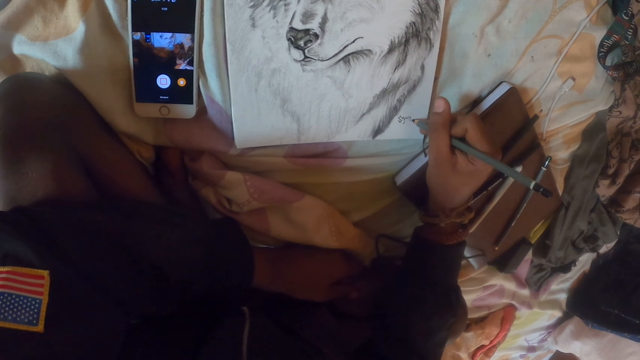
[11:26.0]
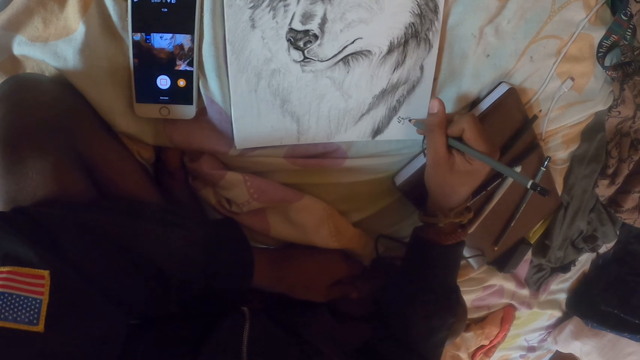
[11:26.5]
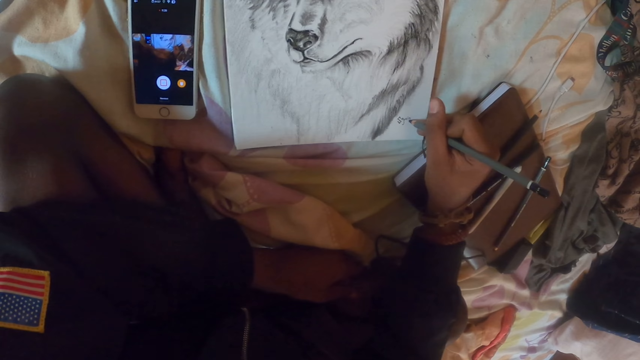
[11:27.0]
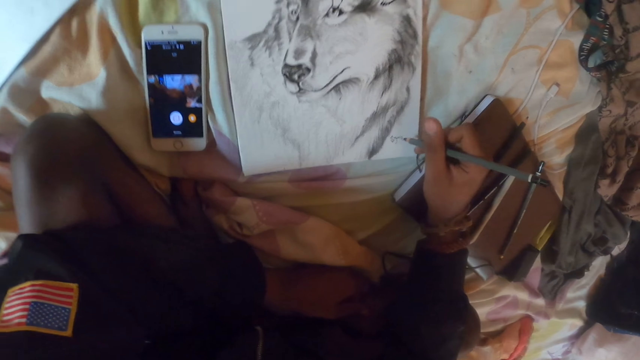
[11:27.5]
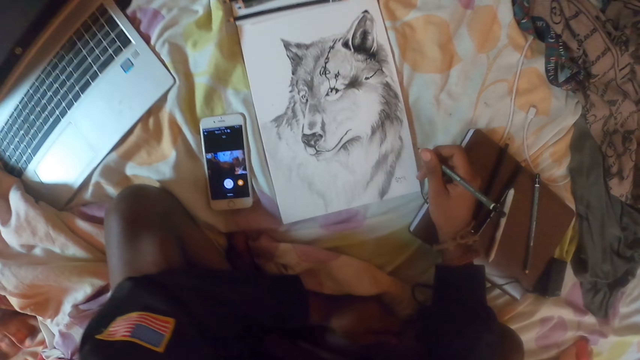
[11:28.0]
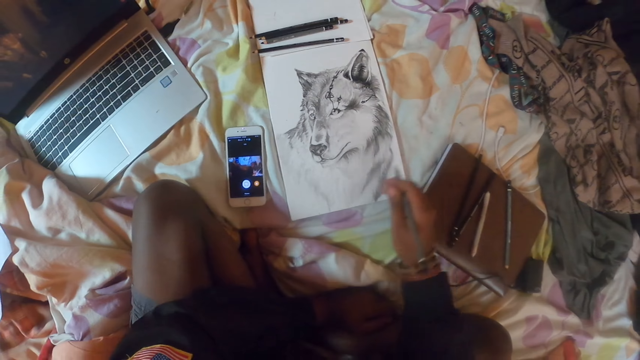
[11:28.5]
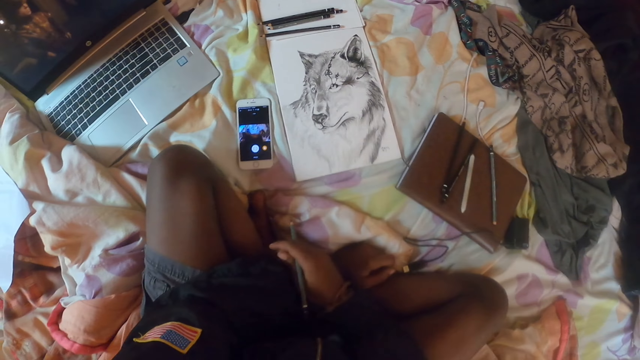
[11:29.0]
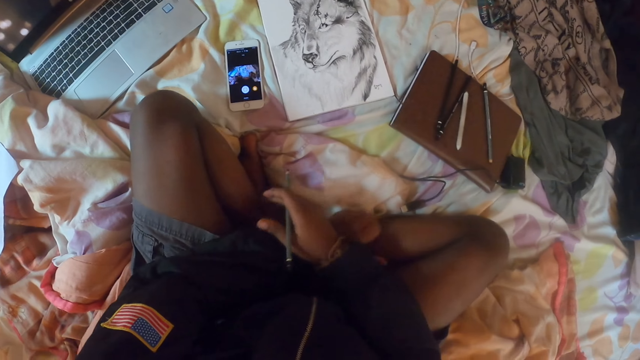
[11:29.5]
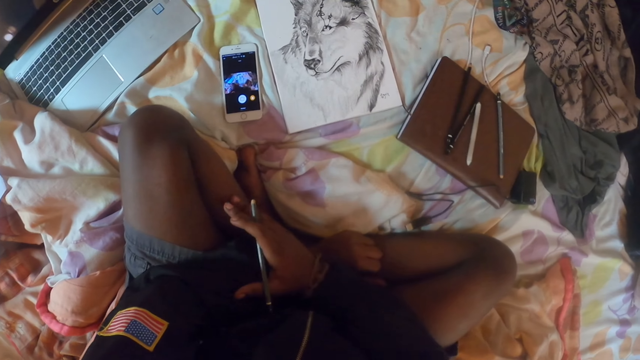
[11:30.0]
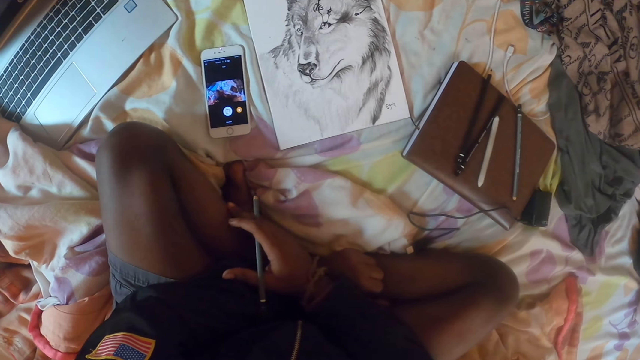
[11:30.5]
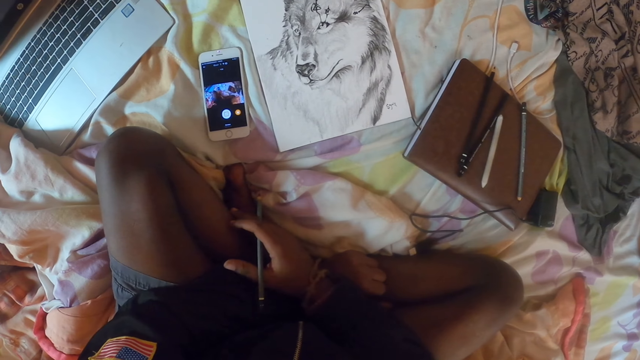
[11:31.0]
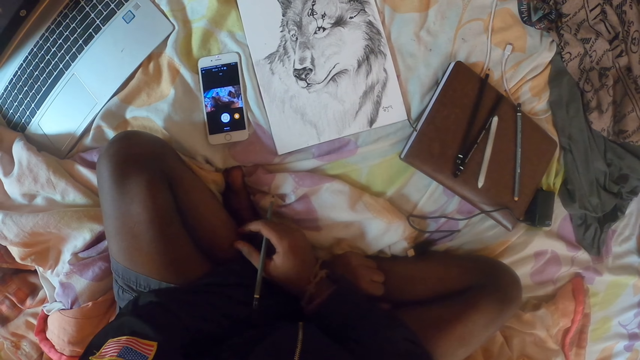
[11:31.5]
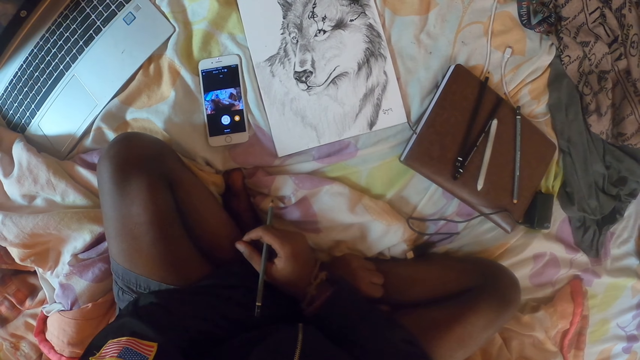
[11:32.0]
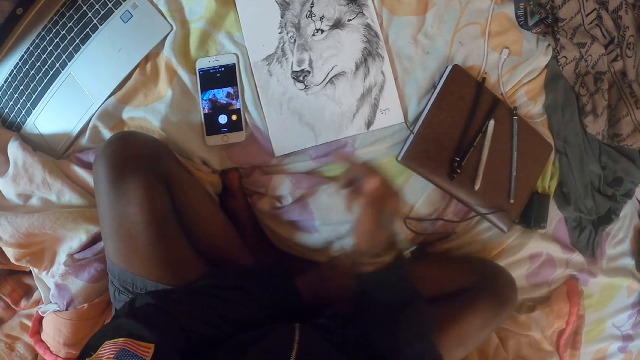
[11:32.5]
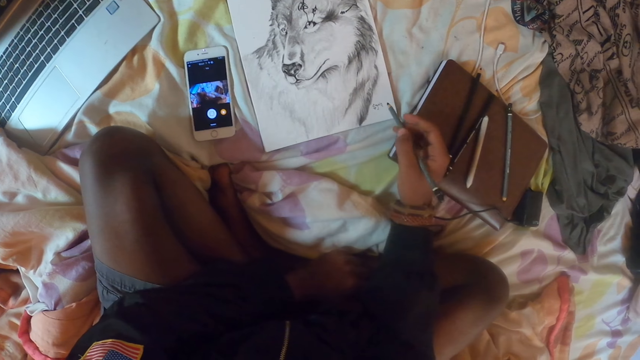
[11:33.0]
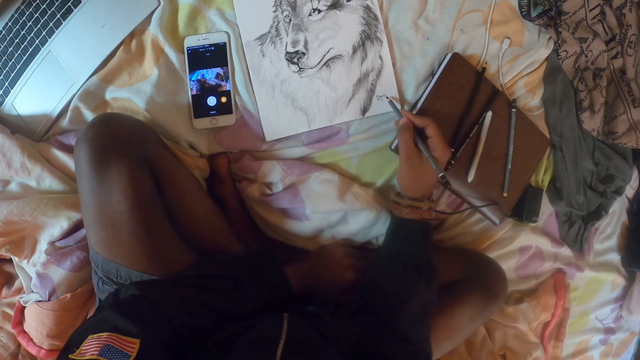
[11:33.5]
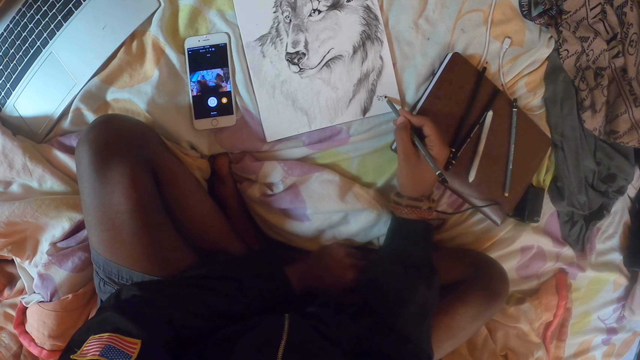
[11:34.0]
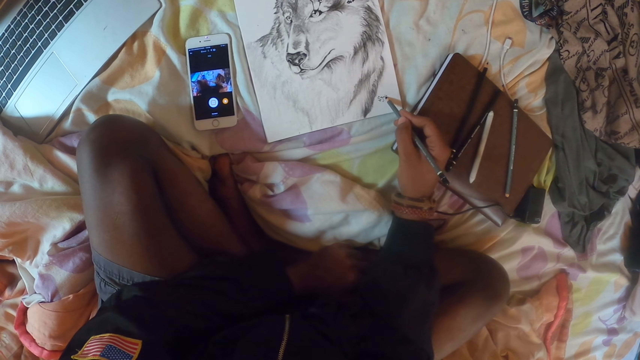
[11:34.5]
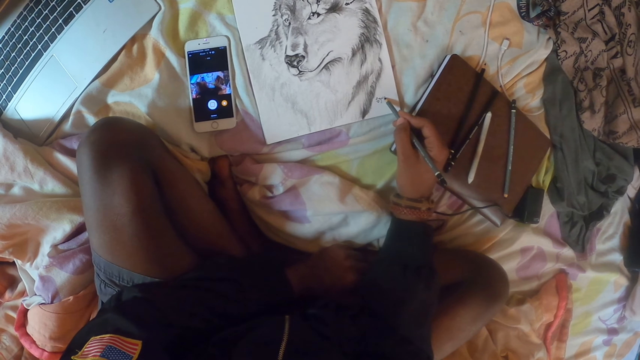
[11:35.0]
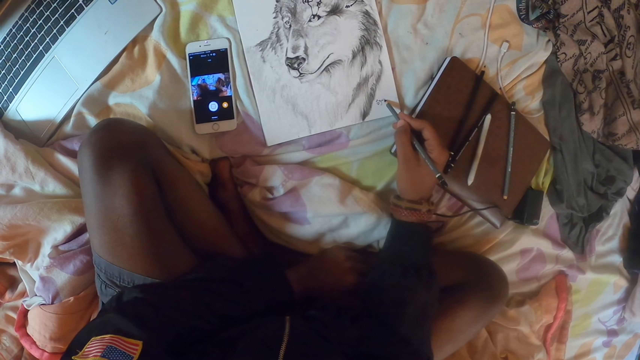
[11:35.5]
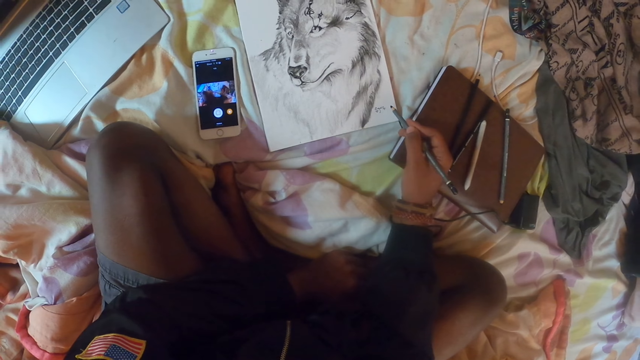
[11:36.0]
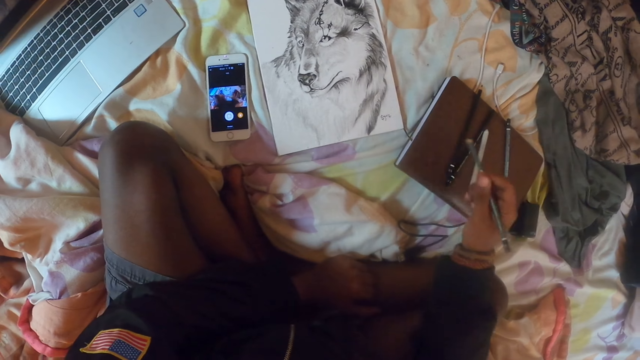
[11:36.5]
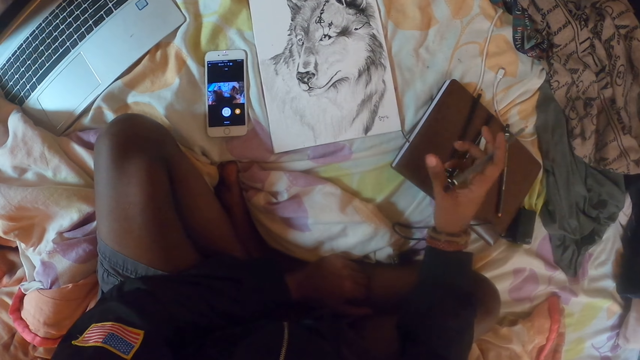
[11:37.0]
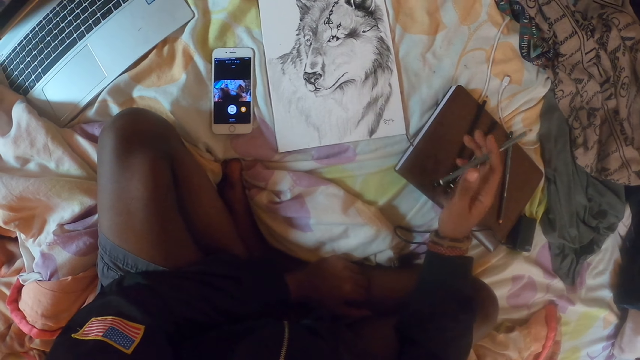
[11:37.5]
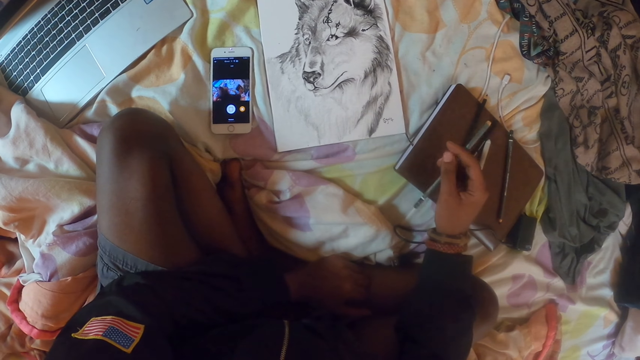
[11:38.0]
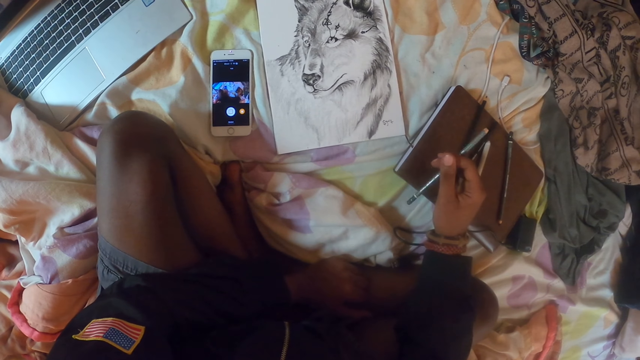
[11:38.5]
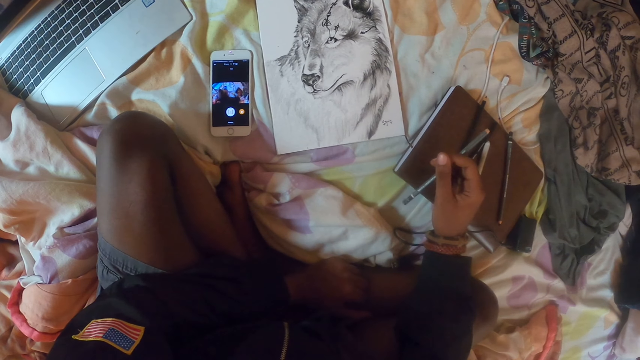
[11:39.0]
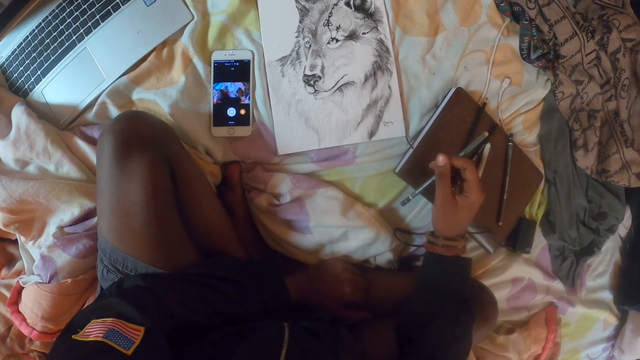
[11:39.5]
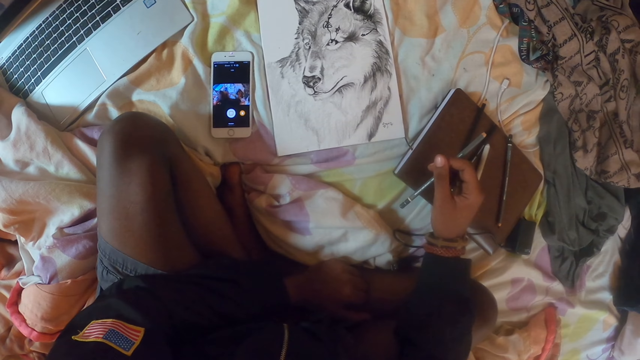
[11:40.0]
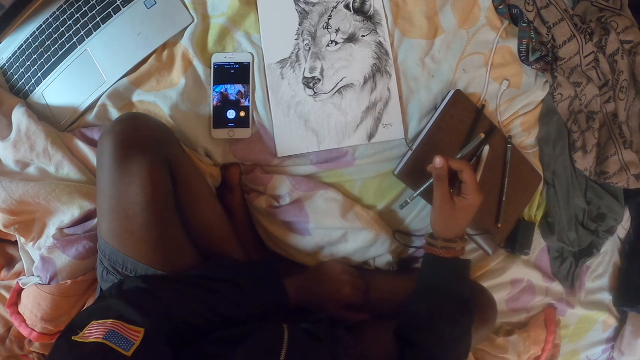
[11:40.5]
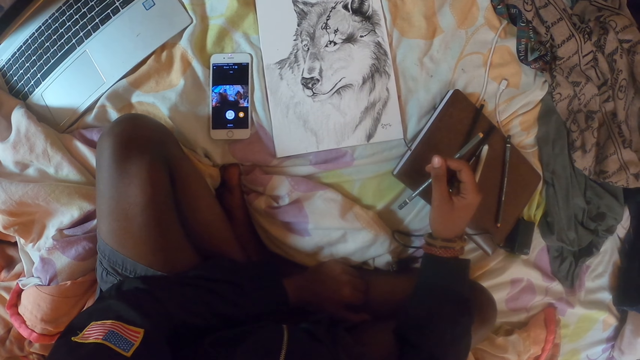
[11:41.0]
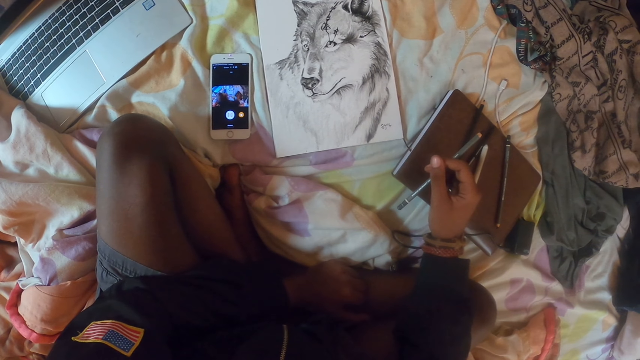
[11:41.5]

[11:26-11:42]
The camera wearer looks around. He writes a paper with a pencil. He holds the pencil. He shakes the pencil in his hand.

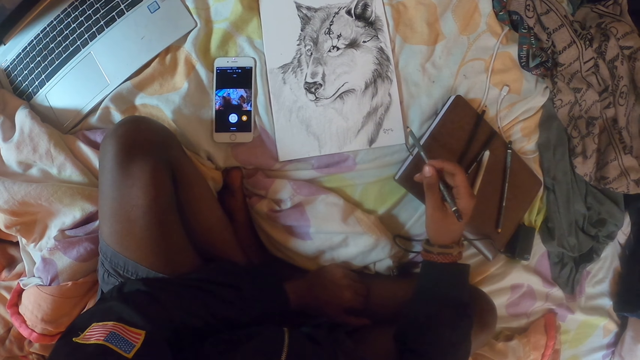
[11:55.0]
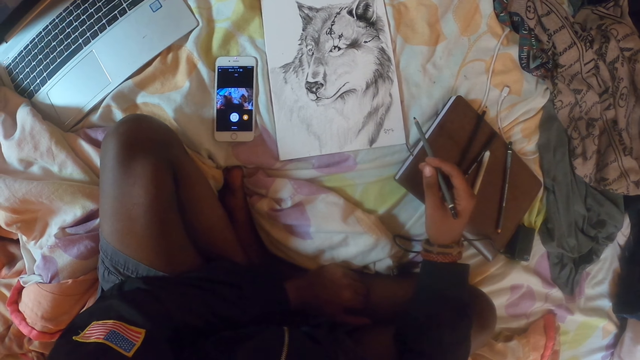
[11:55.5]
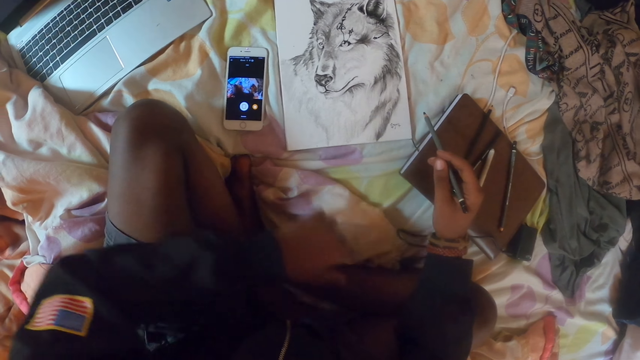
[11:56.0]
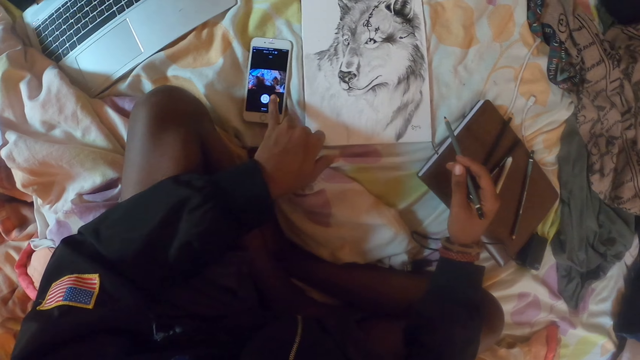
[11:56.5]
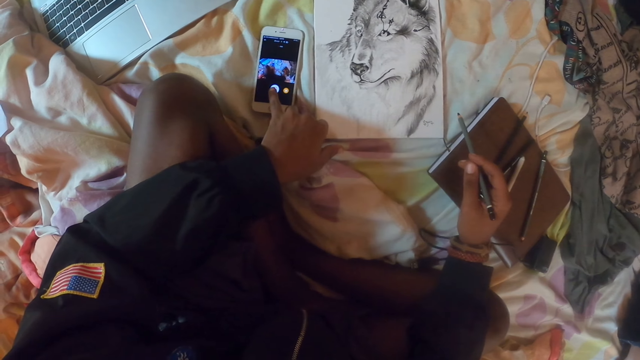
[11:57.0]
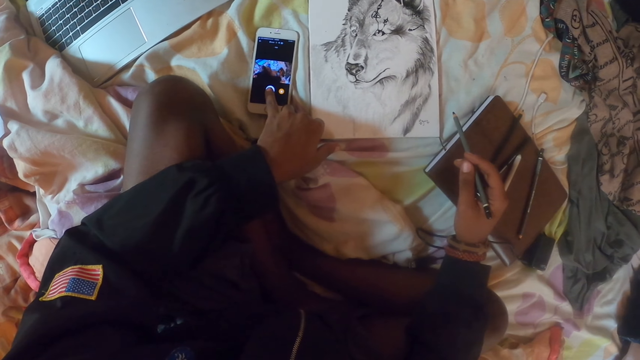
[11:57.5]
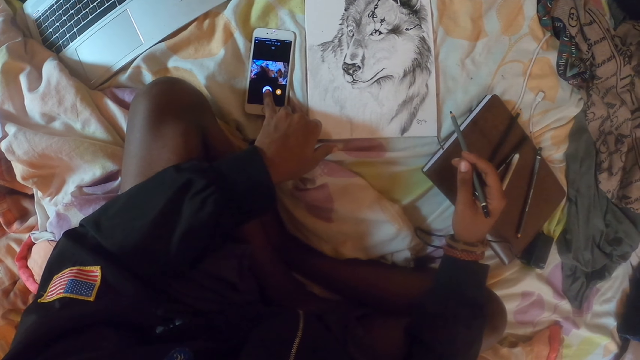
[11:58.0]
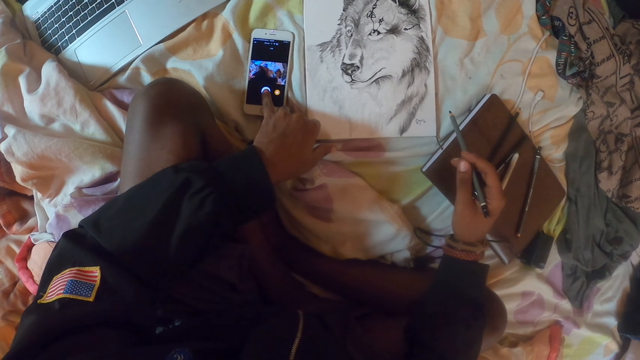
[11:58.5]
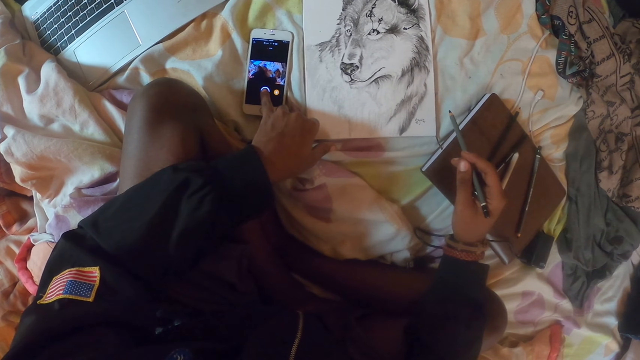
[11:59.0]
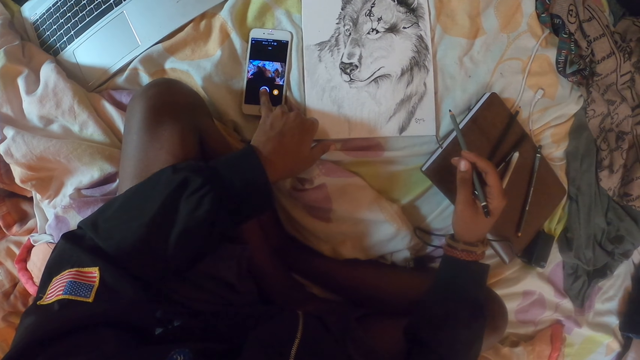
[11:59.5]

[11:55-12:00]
The camera wearer uses the phone.
